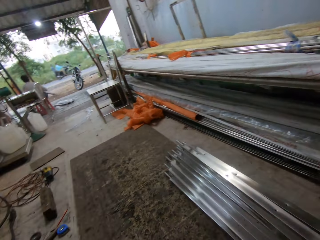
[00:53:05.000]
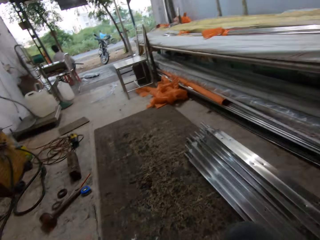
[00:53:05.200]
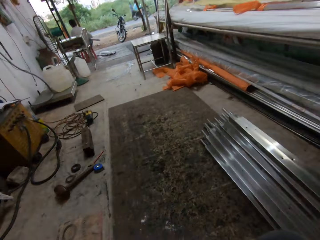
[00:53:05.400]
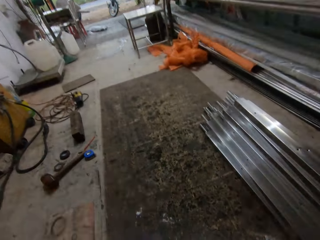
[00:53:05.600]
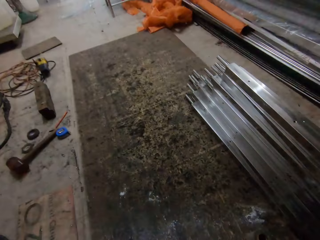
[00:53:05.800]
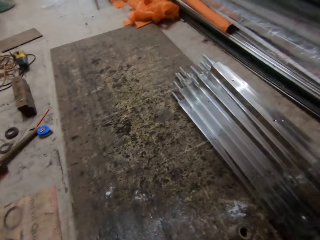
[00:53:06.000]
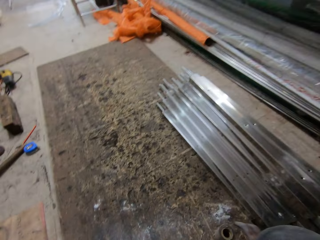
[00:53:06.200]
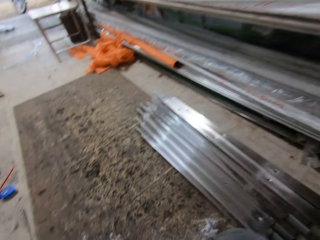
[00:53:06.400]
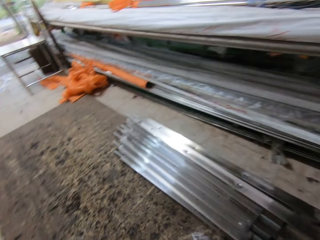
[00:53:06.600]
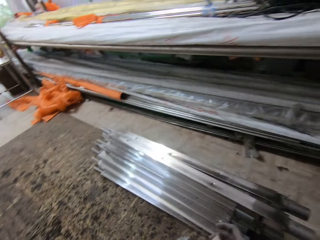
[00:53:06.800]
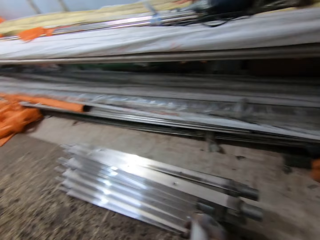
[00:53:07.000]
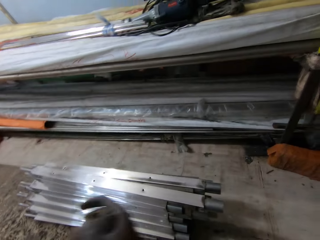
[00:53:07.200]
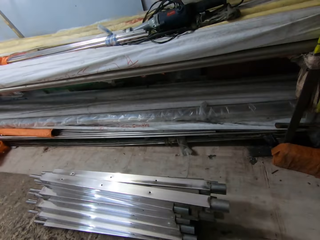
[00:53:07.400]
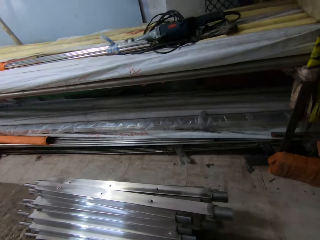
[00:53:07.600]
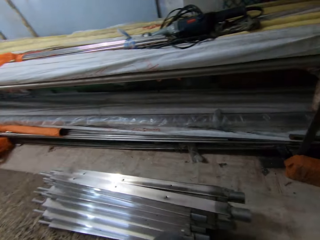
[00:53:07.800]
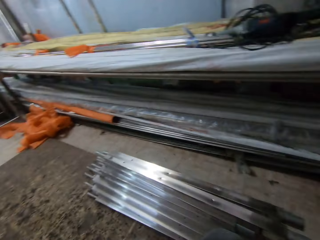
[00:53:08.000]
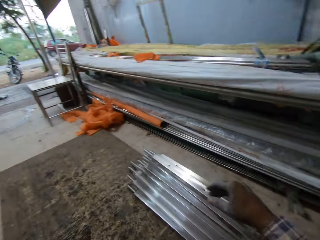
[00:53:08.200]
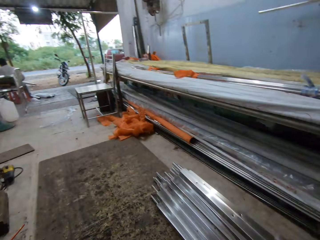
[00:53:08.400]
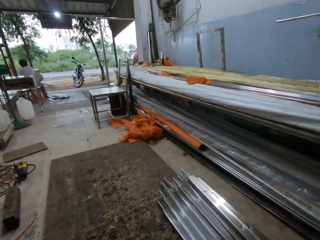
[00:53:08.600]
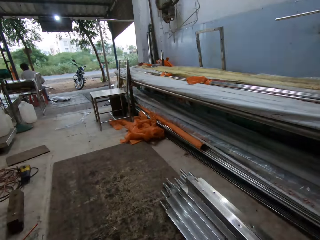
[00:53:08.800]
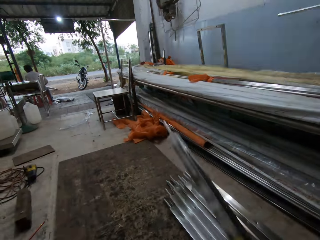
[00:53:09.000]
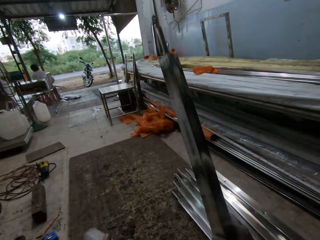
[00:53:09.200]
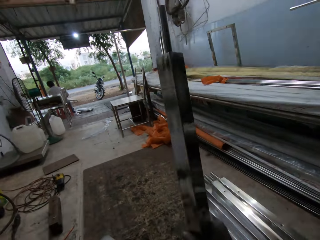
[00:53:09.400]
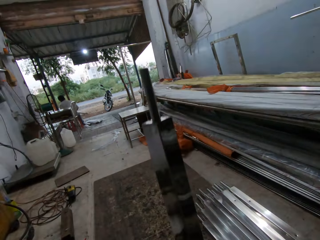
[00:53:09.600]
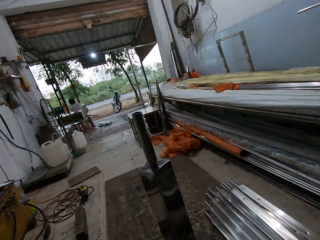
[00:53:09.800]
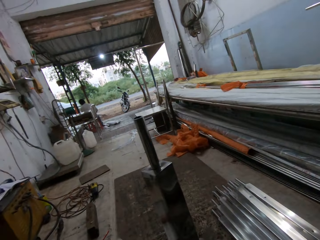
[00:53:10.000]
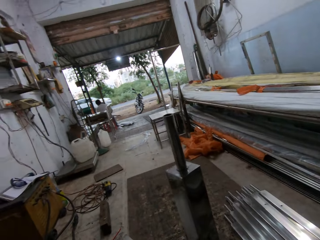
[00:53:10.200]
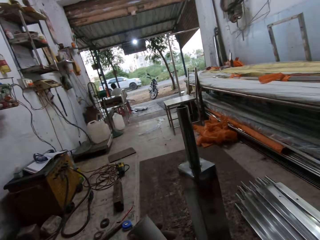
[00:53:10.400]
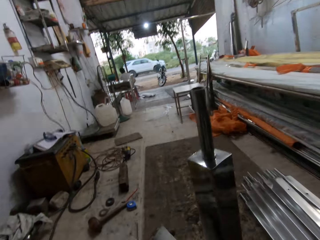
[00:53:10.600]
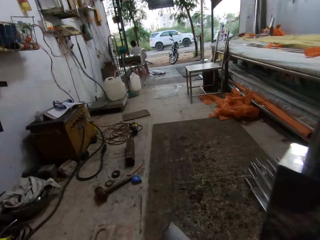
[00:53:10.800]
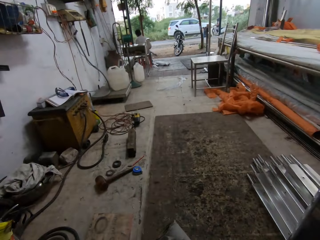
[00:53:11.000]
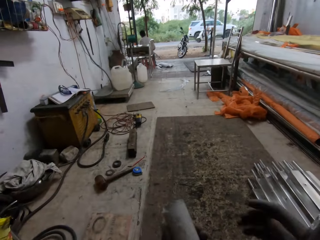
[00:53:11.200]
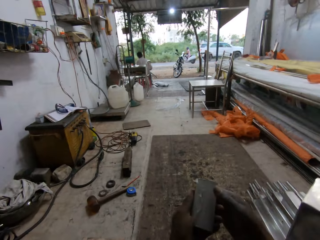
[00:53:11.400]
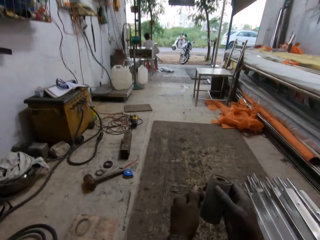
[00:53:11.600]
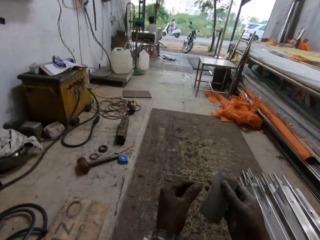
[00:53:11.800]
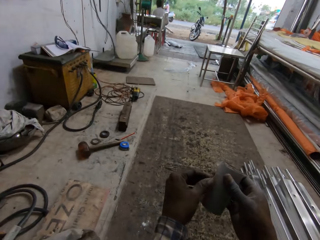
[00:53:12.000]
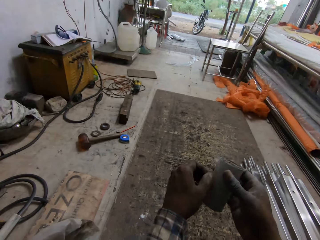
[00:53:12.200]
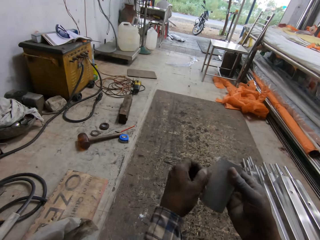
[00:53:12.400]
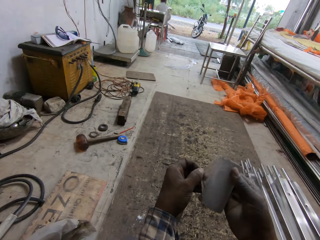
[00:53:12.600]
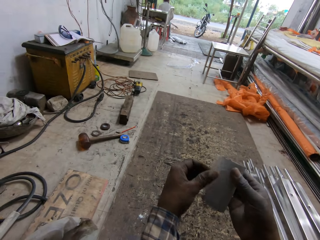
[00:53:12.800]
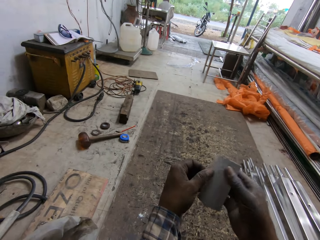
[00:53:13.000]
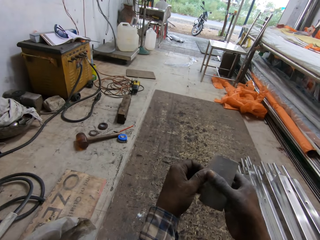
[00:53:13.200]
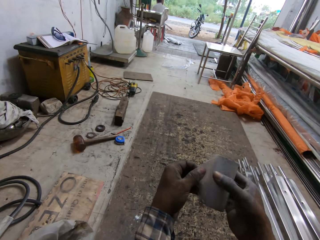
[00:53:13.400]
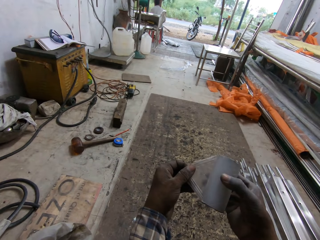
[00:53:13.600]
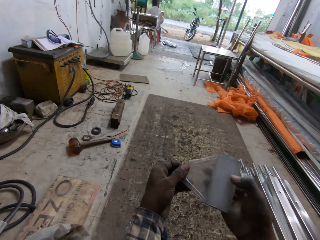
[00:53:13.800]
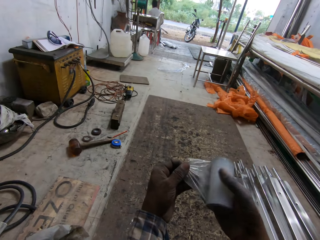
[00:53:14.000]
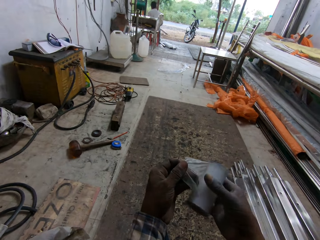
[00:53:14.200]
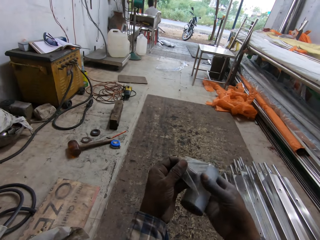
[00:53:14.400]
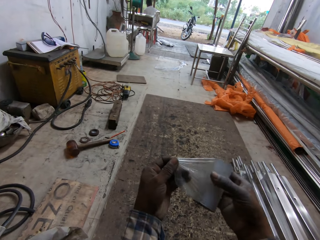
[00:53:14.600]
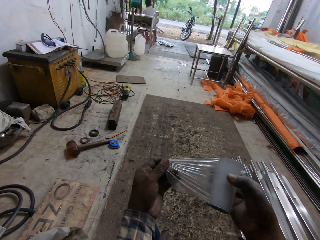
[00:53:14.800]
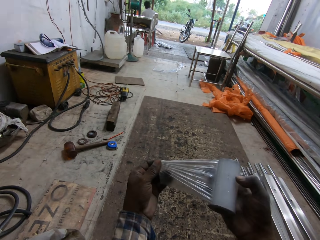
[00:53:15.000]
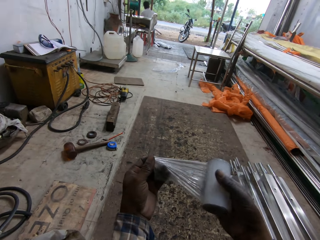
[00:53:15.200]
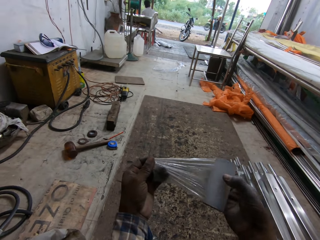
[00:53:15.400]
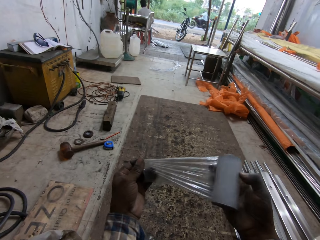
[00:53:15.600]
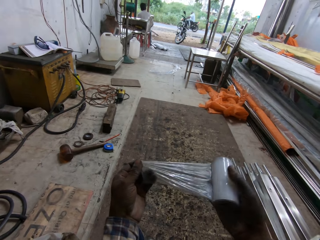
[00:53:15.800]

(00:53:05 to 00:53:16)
The camera wearer adjusts himself on the floor. He picks up the iron rod with his right hand. He opens the tape in his right hand with his left hand. He cuts a piece of paper.

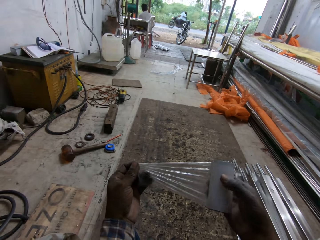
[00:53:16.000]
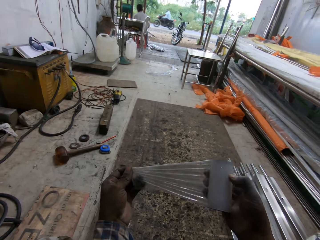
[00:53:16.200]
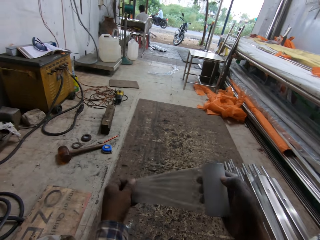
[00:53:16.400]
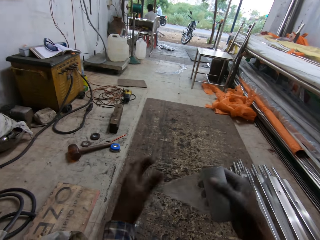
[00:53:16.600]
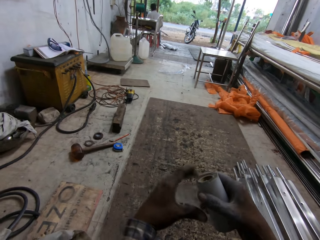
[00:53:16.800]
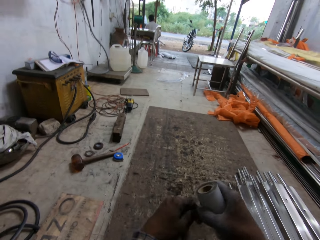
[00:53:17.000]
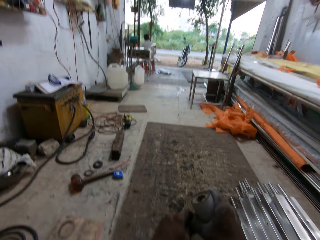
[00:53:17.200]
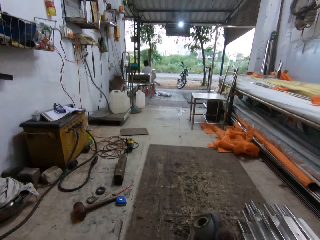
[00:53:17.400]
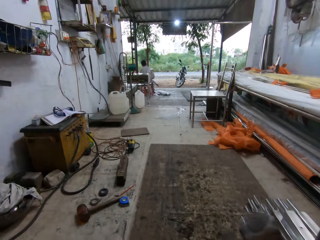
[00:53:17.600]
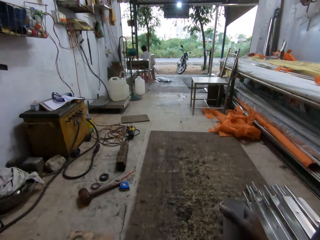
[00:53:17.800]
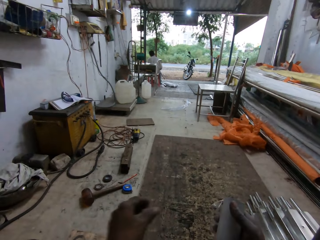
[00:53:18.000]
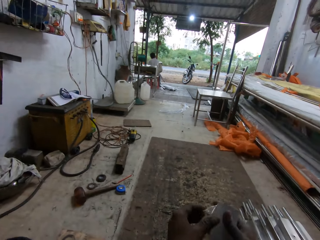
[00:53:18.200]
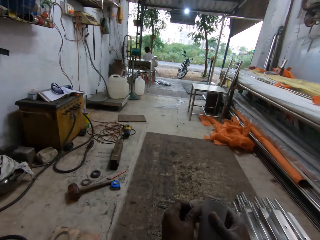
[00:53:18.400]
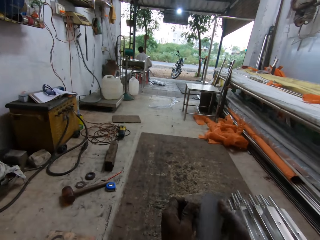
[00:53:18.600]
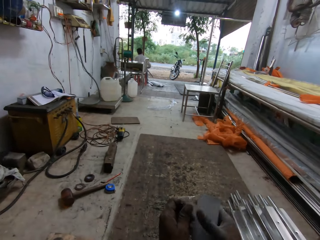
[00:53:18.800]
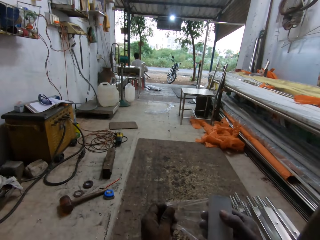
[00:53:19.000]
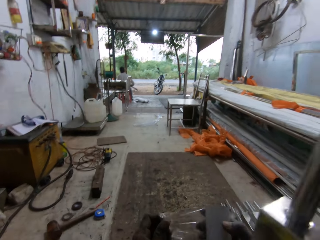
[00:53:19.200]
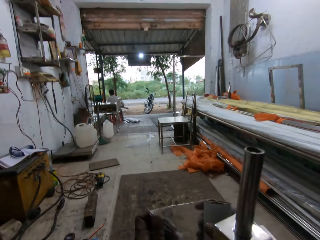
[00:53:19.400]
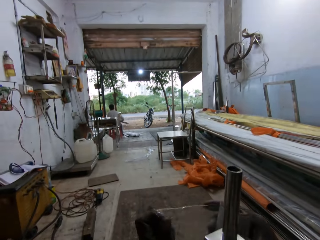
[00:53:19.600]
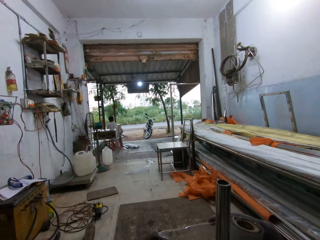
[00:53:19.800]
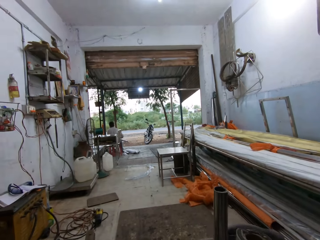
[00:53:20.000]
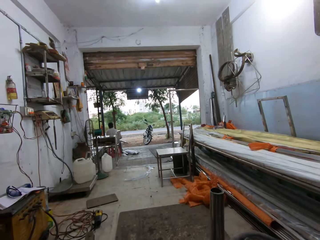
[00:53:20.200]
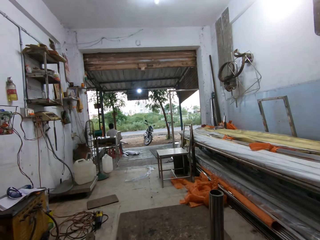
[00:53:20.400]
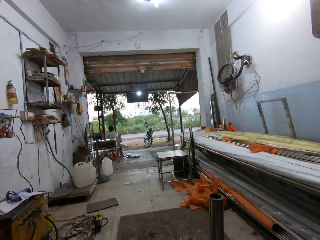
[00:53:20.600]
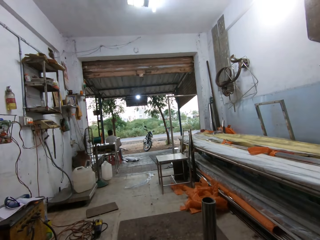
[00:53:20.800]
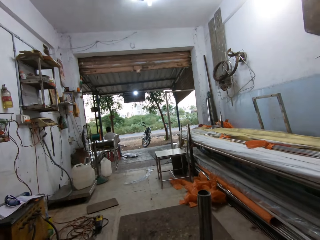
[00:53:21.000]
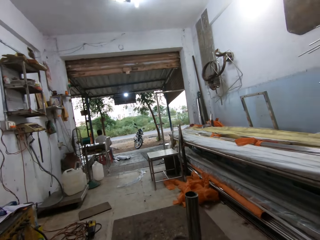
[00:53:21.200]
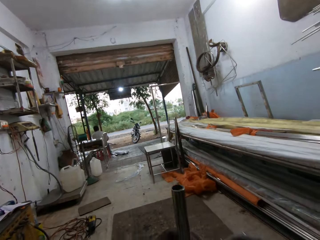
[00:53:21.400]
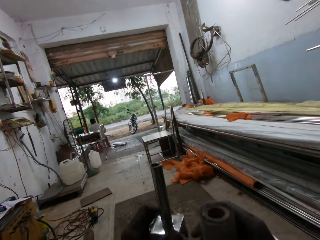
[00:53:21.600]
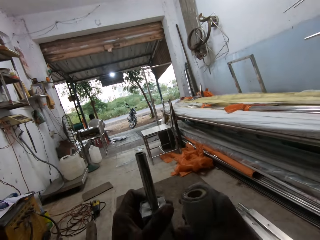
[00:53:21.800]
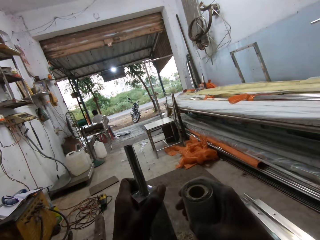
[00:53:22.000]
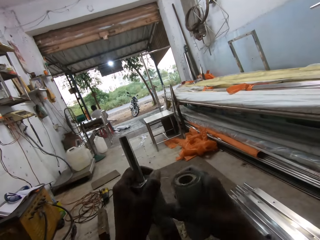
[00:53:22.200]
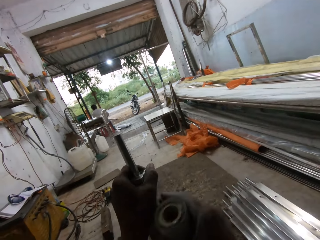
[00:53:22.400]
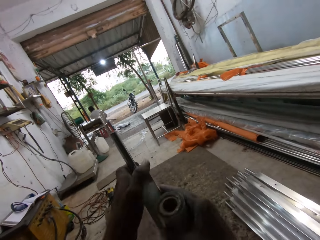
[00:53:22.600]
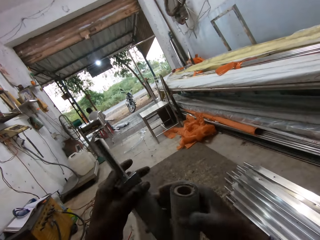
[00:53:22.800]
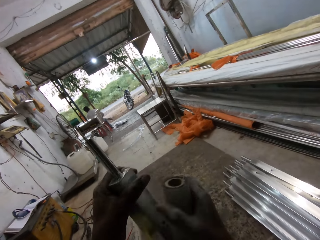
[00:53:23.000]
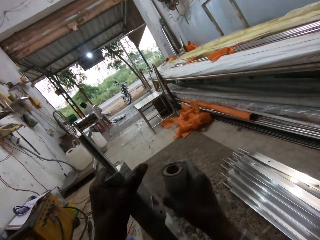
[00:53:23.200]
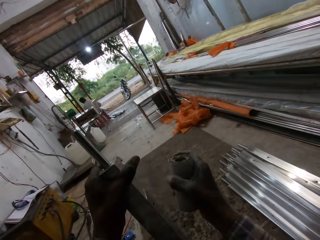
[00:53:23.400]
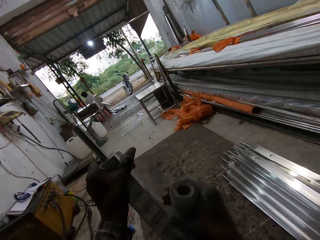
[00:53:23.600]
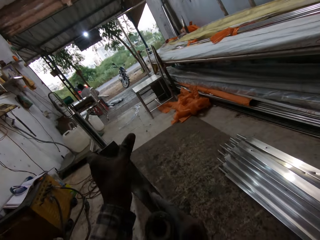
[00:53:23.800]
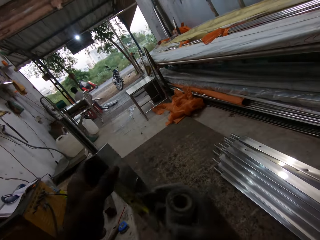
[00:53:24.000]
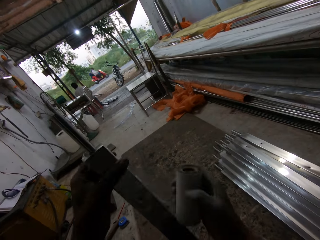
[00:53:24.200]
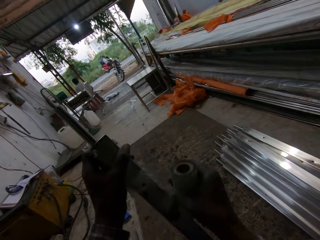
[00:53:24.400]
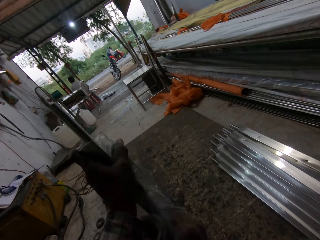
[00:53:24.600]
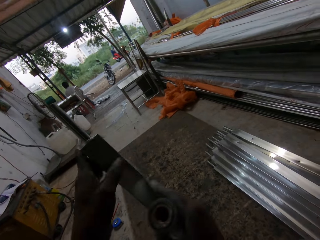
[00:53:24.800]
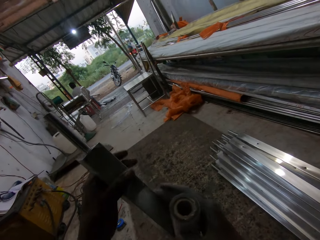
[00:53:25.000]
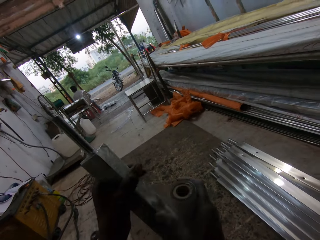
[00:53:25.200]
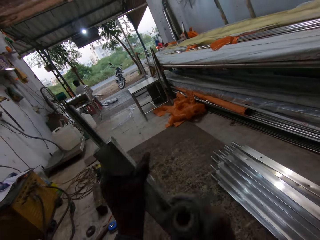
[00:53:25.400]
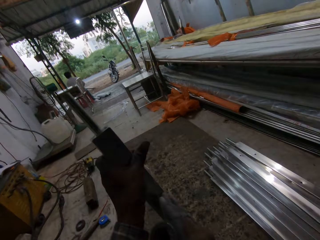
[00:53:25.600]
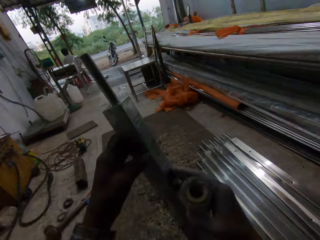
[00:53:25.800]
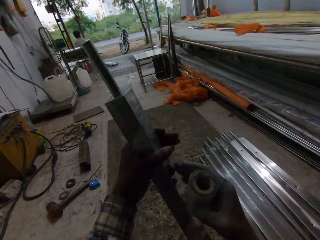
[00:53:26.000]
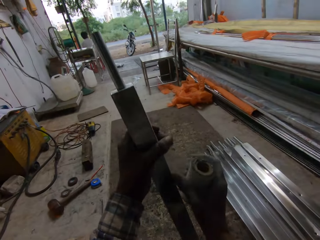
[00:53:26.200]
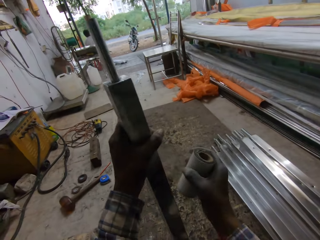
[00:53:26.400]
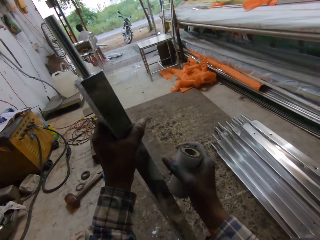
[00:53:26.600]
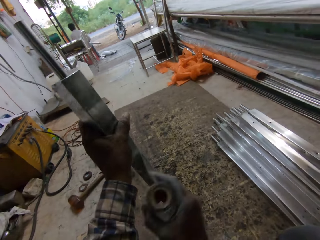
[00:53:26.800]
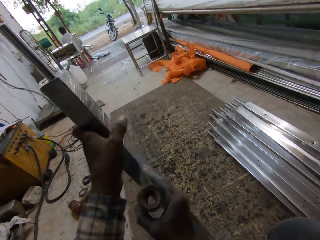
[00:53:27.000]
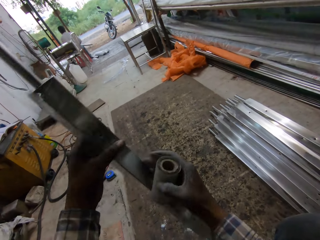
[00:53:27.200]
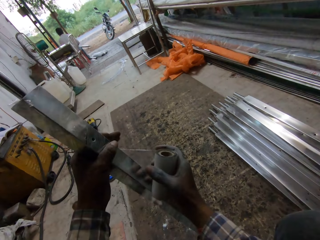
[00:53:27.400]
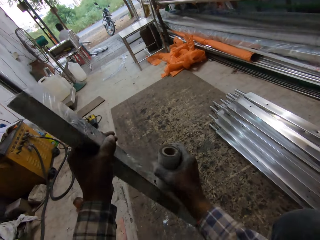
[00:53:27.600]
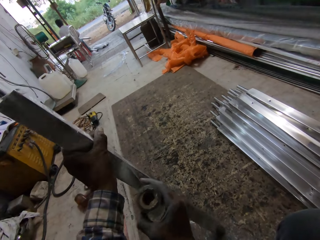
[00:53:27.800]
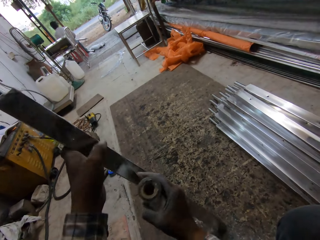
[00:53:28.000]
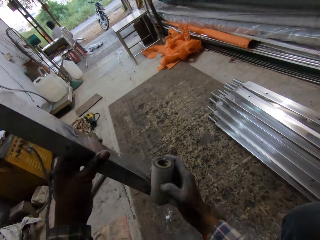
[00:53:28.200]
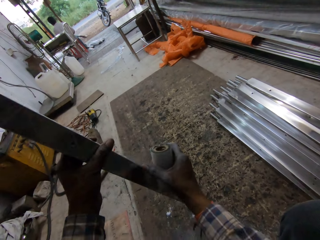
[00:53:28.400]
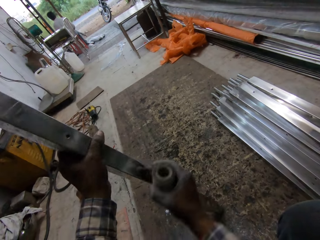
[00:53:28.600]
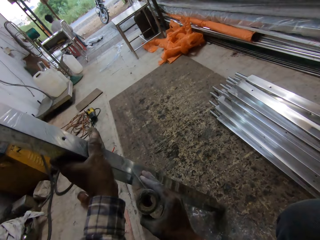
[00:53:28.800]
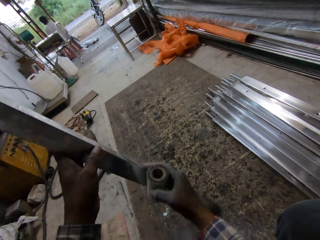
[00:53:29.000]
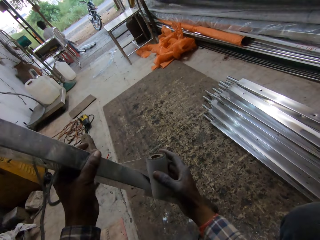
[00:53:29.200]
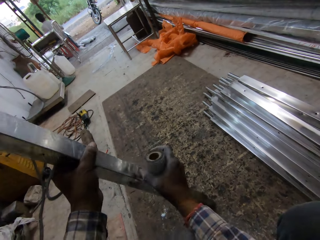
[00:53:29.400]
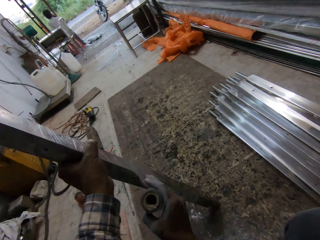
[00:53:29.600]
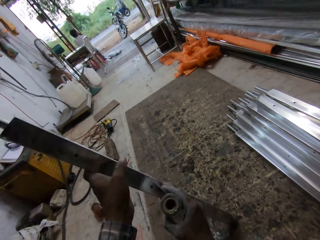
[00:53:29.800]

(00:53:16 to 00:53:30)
The camera wearer cuts the tape with his left hand. He opens the tape in his right hand with his left hand. He wraps the iron rod with the tape in his right hand.
